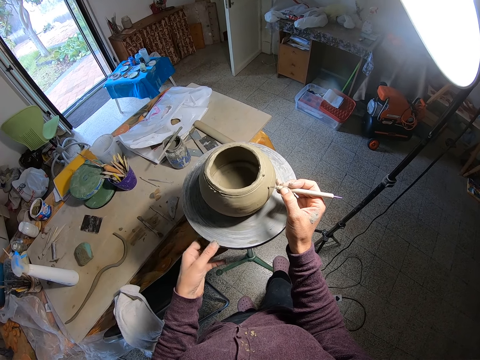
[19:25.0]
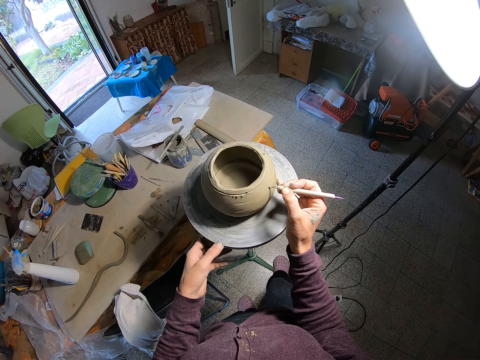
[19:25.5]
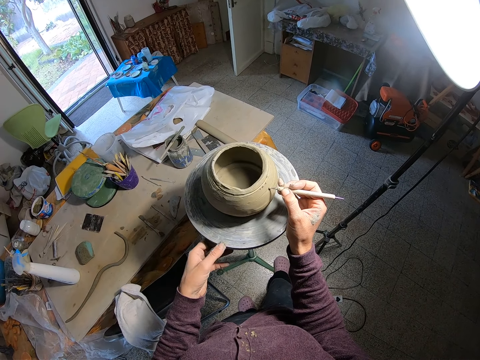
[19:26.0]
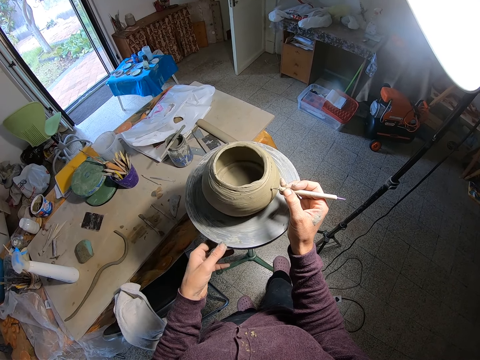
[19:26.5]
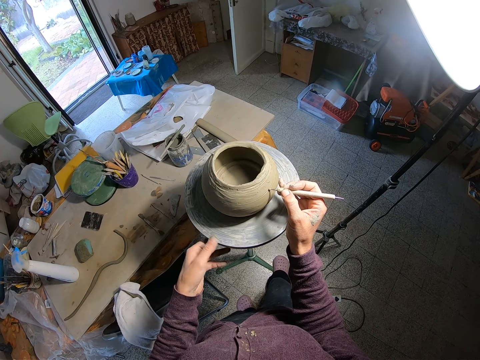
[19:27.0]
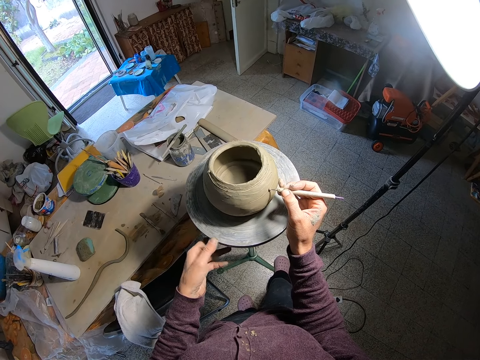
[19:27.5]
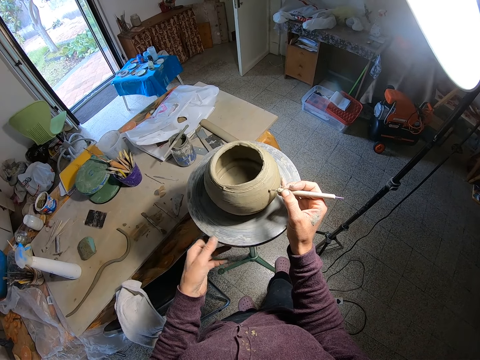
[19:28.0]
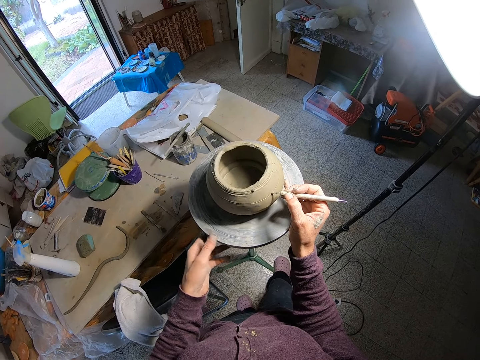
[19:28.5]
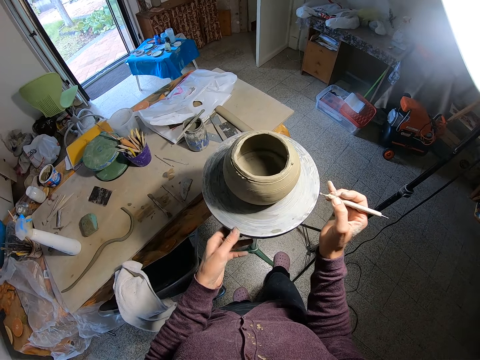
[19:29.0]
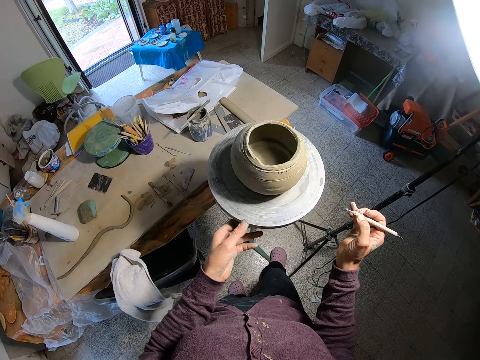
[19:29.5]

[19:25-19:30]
The camera wearer removed the pottery needle from the pot.

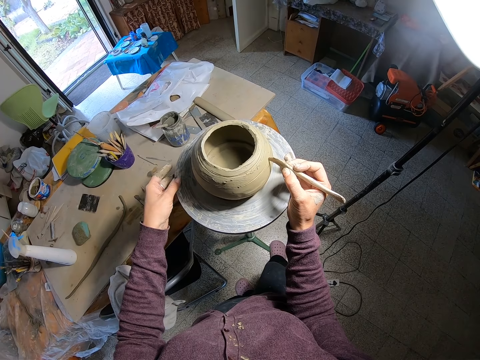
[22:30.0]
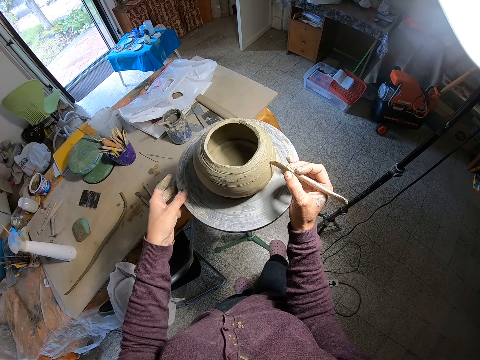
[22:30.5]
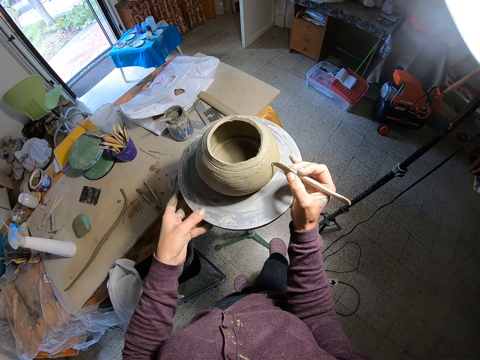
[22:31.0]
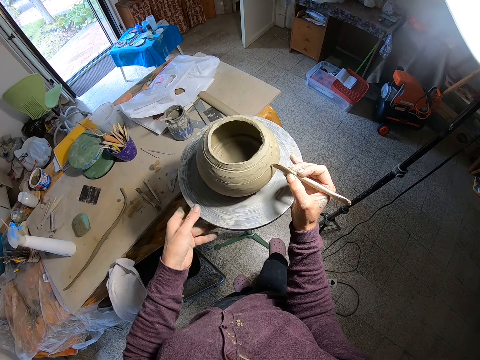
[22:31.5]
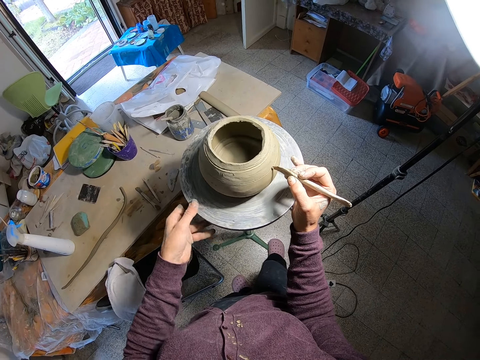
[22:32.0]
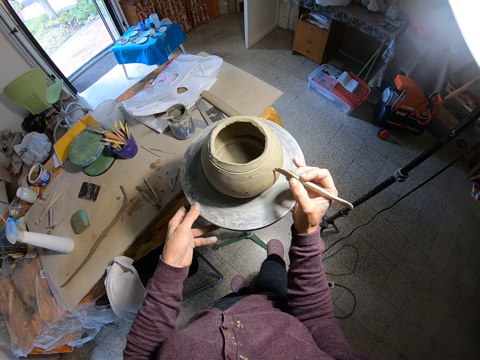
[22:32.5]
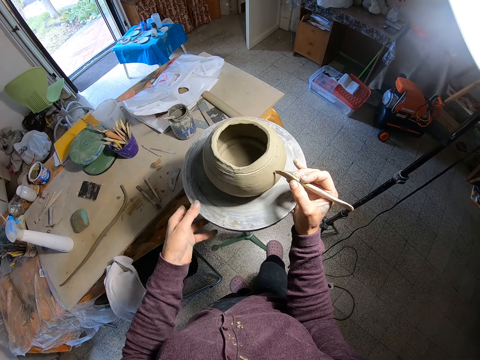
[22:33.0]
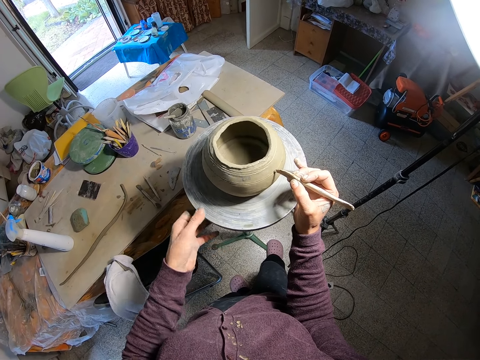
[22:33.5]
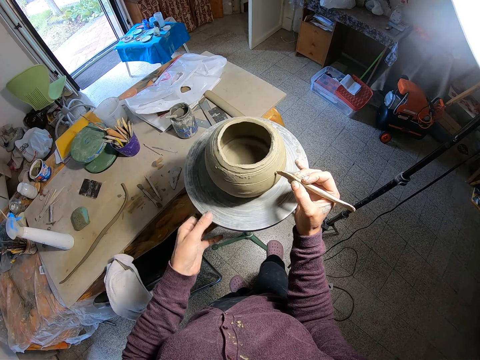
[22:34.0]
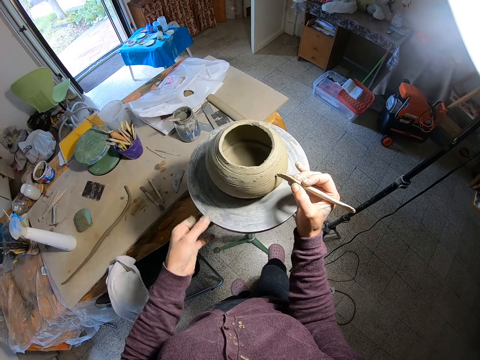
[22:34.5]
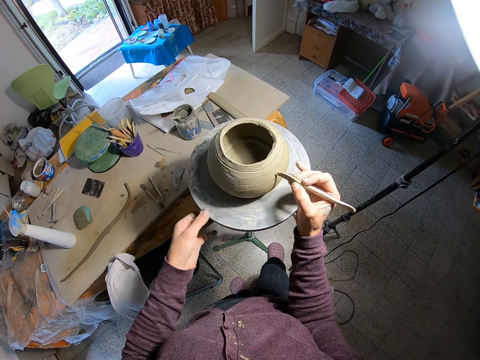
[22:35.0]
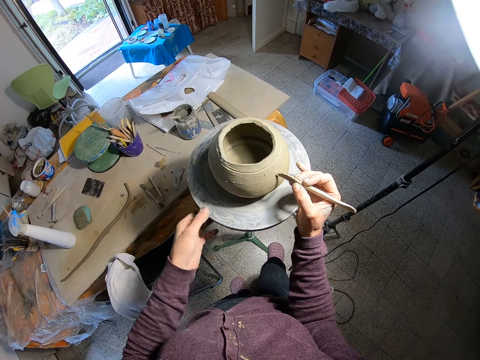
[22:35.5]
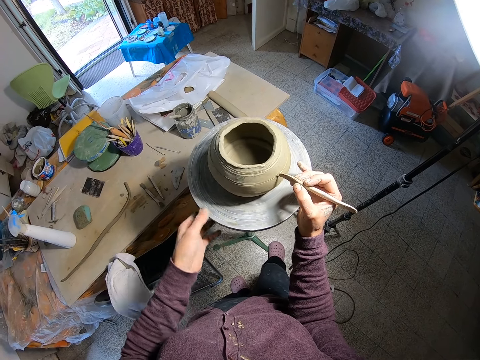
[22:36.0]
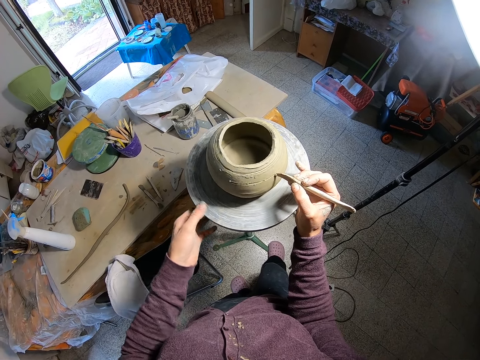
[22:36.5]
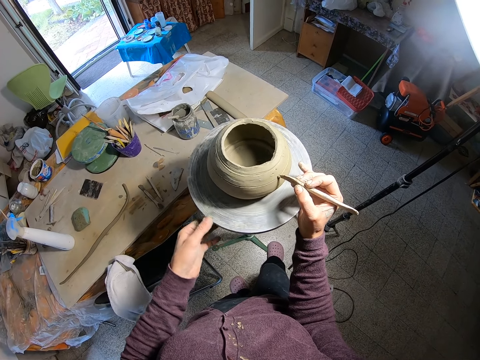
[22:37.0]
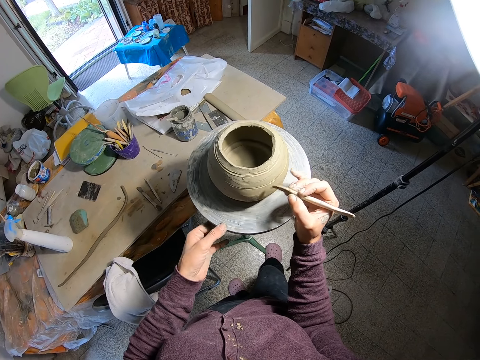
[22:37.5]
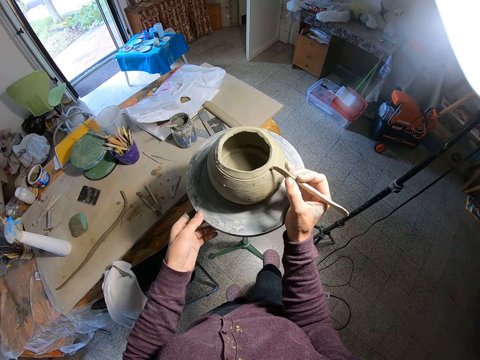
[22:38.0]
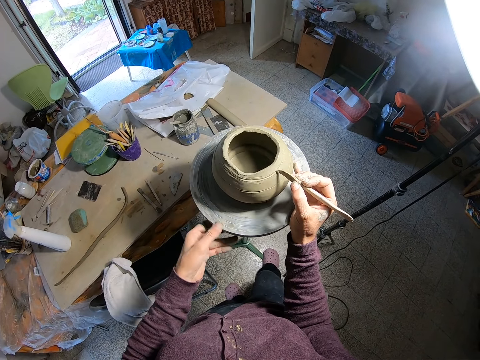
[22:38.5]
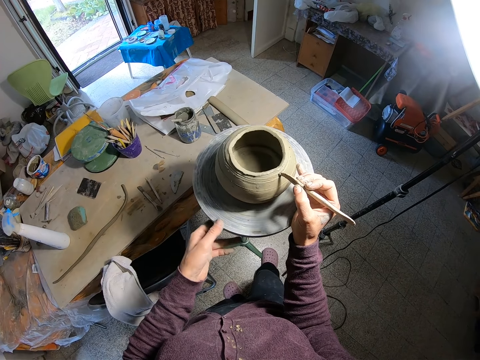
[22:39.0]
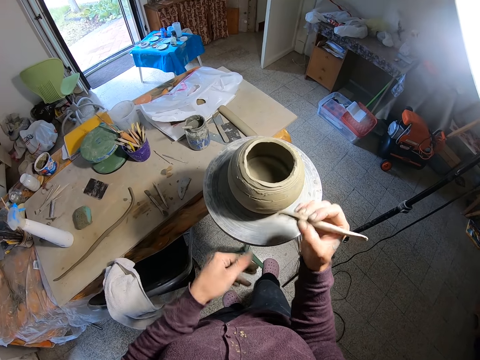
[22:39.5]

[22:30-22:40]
The camera wearer turns the pottery wheel with her left hand. She decorates the pot. She smoothens the pottery with a modelling tool in her right hand.

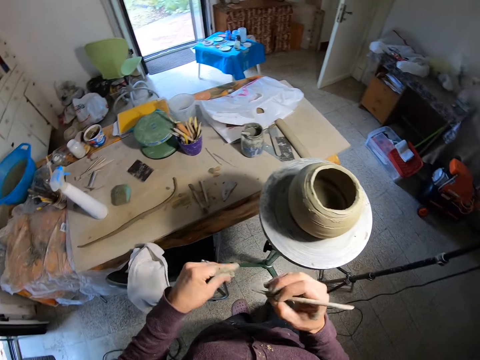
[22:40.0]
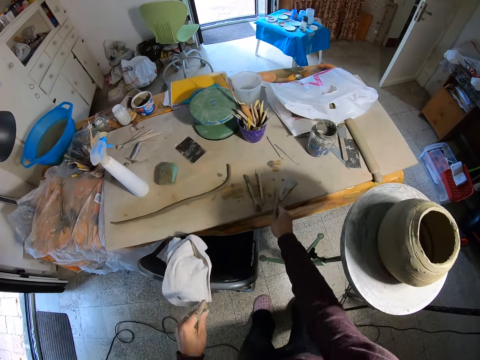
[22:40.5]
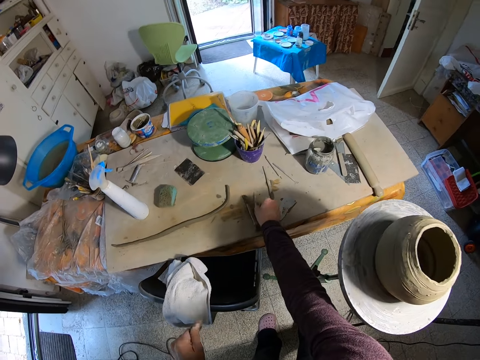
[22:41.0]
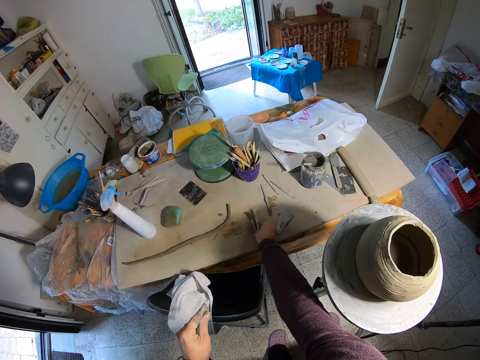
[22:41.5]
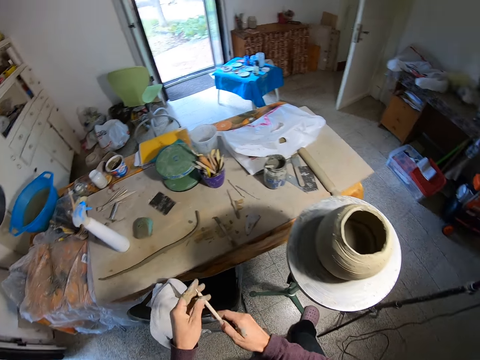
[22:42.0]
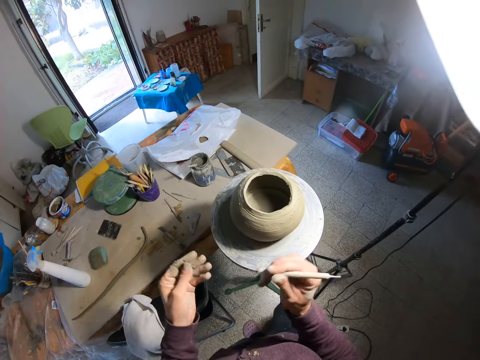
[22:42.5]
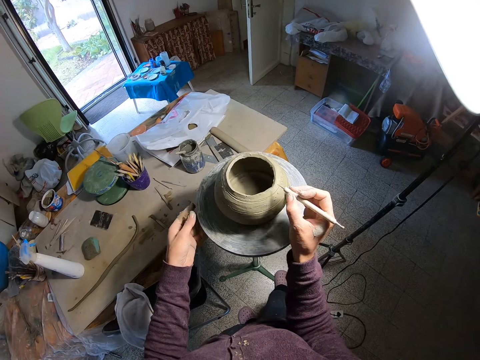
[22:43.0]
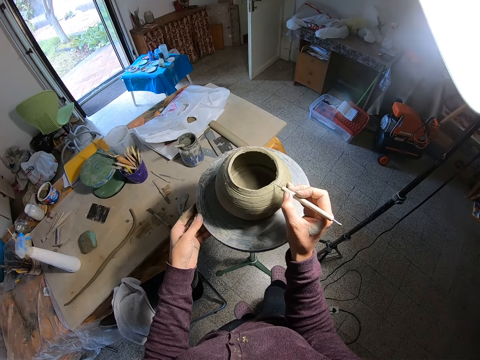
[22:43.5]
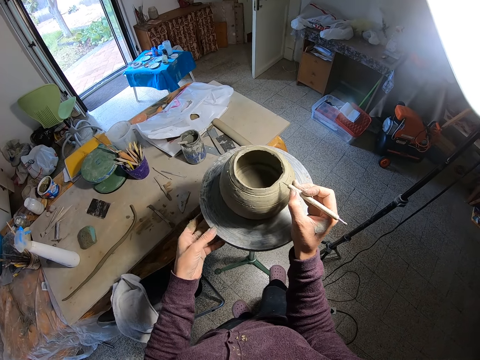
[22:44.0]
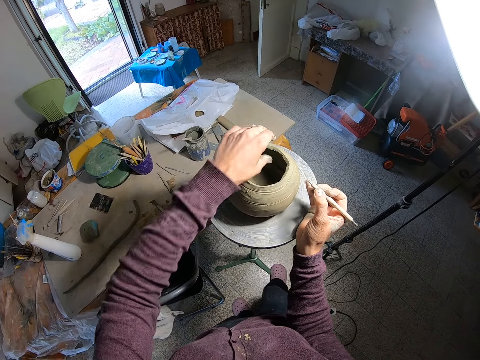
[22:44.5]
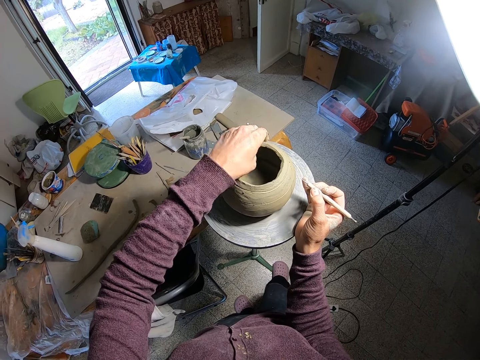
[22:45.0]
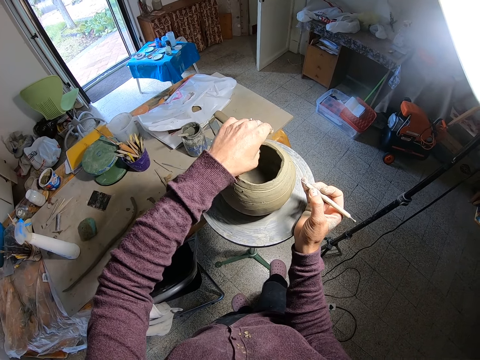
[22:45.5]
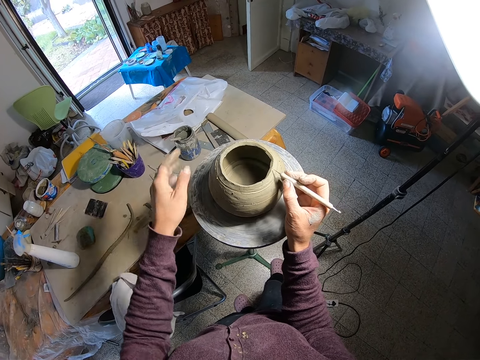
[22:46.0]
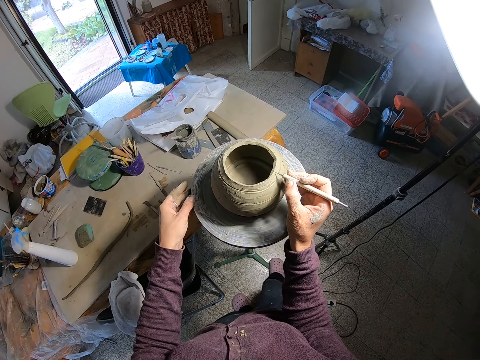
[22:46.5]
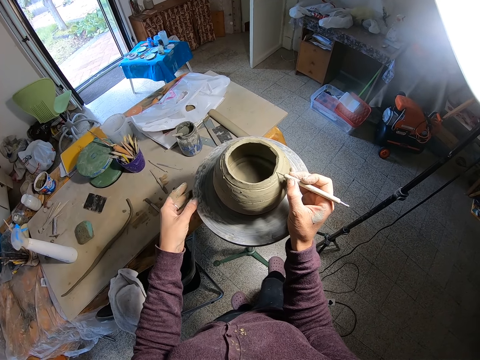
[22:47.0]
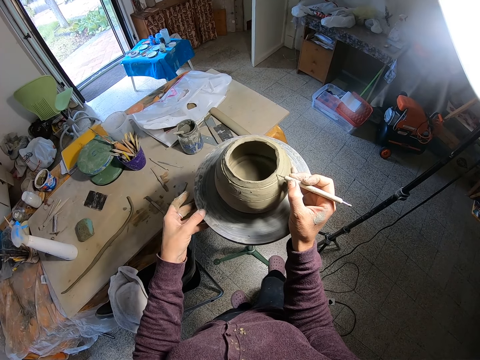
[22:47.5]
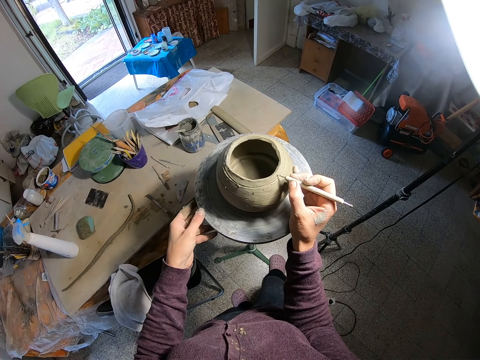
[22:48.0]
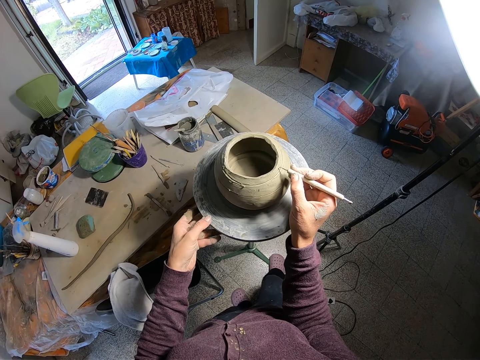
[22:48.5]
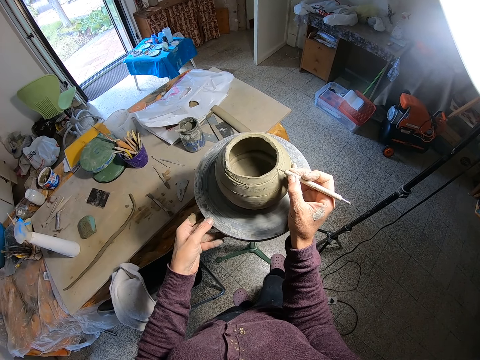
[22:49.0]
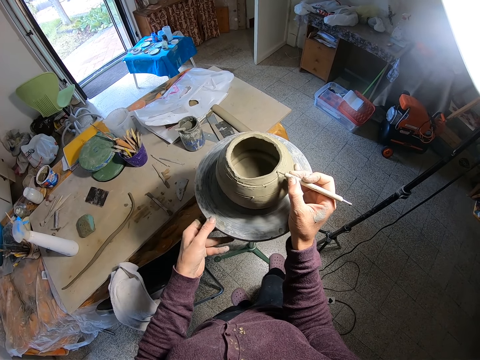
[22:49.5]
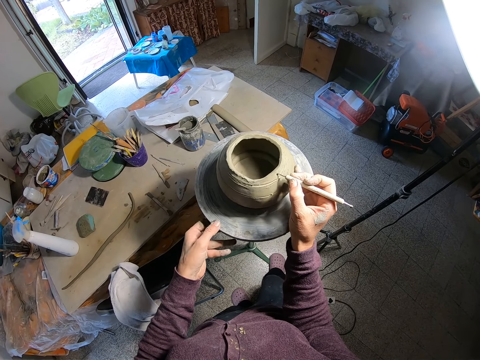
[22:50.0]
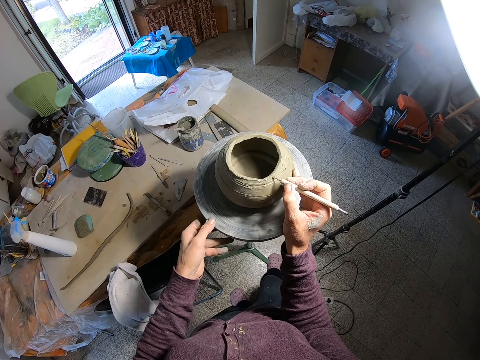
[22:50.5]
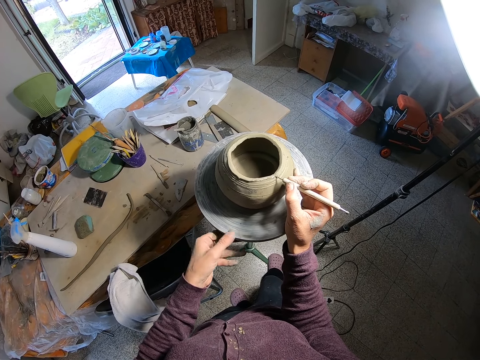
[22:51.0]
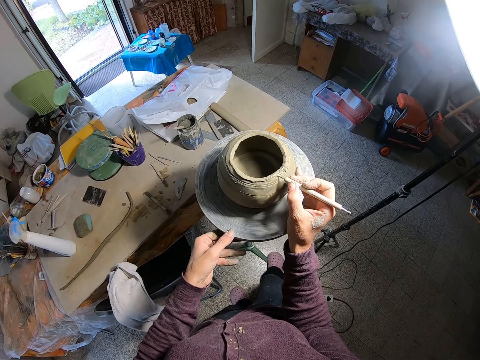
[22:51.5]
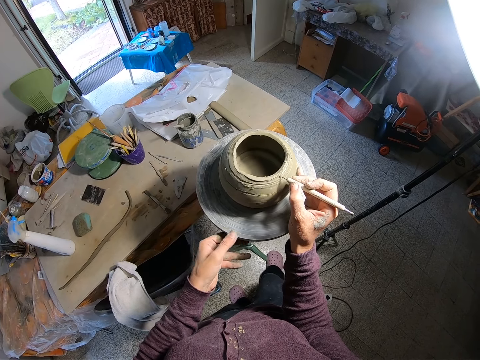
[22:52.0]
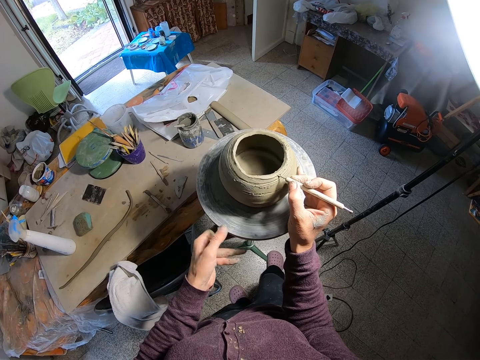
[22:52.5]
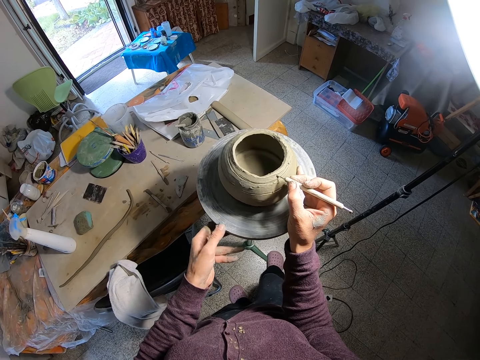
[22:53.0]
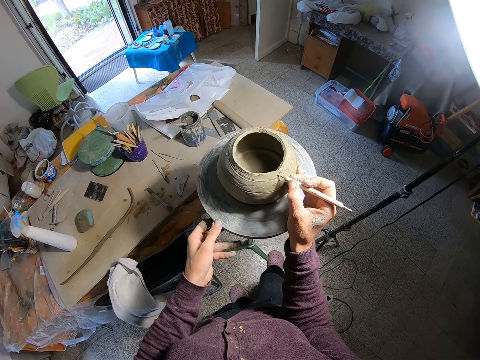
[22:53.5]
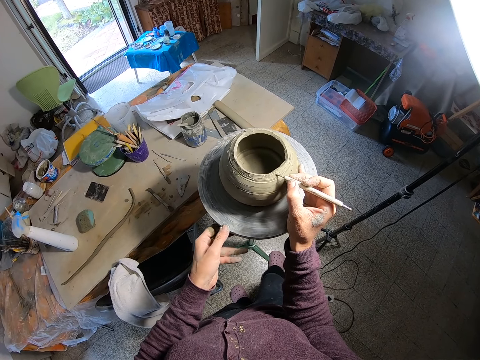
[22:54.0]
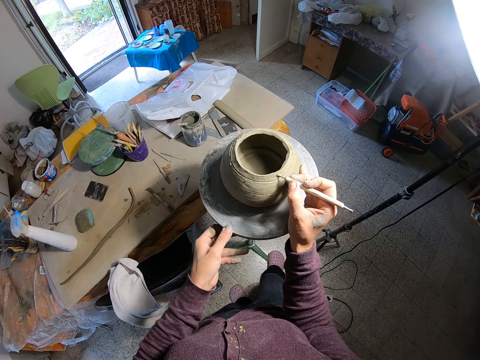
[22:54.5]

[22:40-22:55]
The camera wearer cleans the tip of the modelling tool with her left hand. She drops the modelling tool on the table with her right hand. She picks up a pottery needle on the table with her right hand. She turns the pottery wheel with her left hand. She places the pottery needle on the pottery with her right hand. She decorates the pot. She adjusts the pottery with her left hand. She holds the tool against the molded item. She turns the pottery wheel with her left hand. She carves the clay mold on the pottery wheel with the wooden needle in her right hand.
